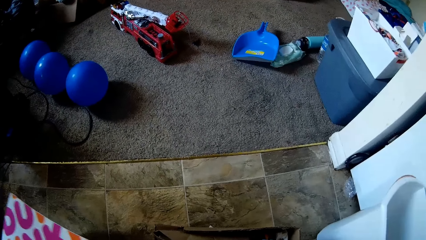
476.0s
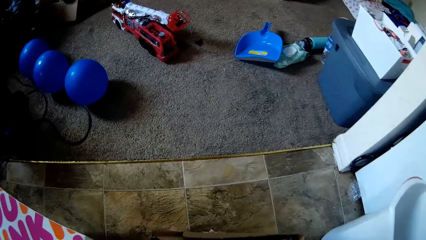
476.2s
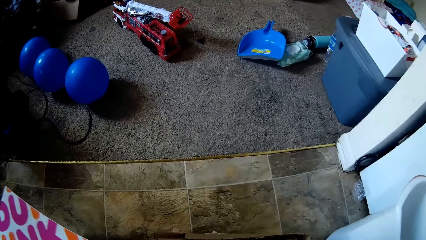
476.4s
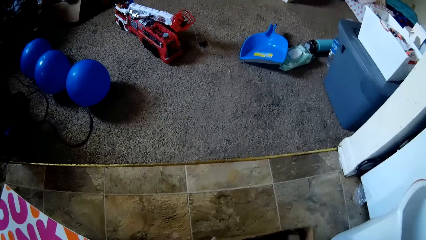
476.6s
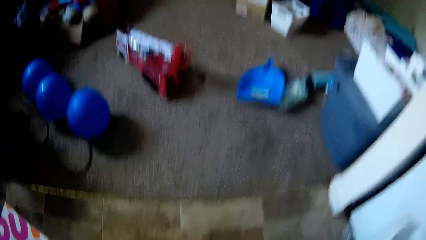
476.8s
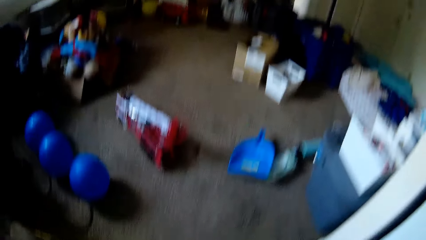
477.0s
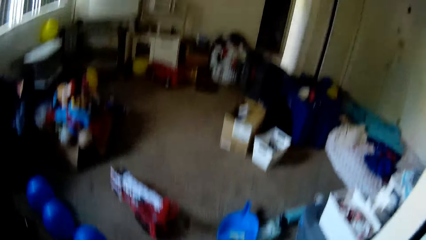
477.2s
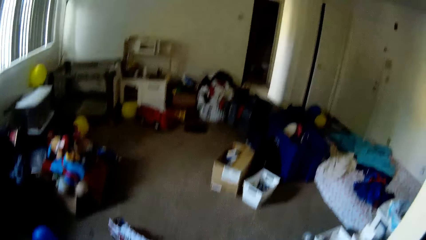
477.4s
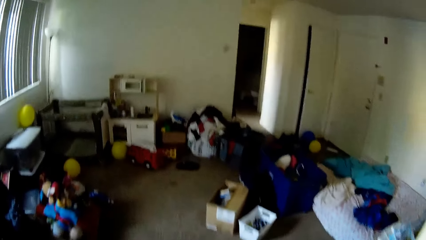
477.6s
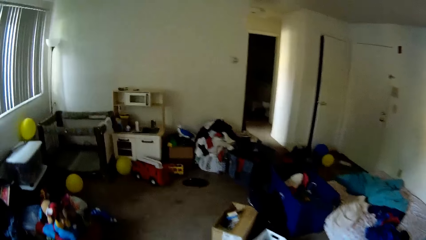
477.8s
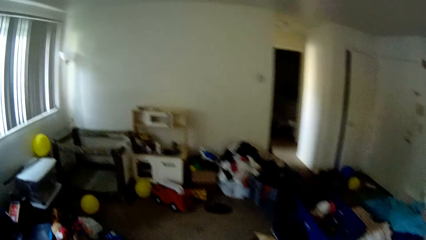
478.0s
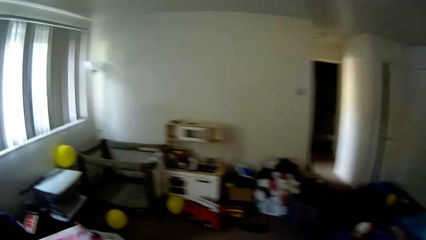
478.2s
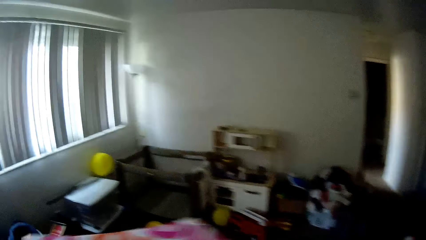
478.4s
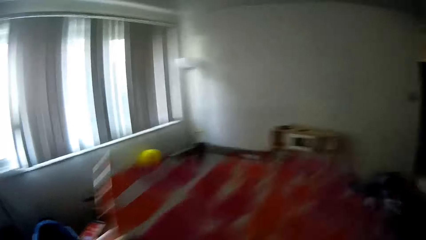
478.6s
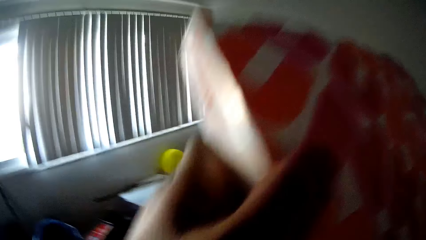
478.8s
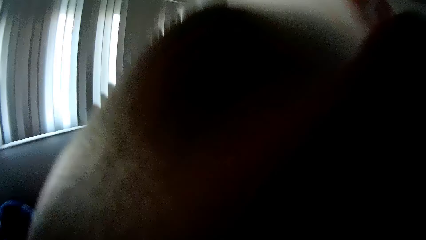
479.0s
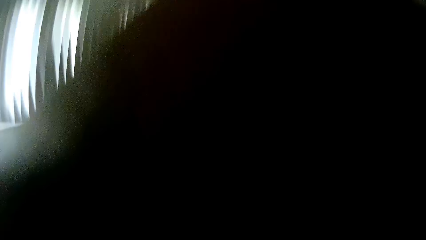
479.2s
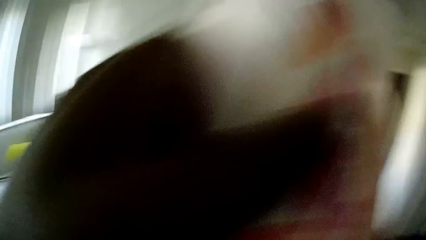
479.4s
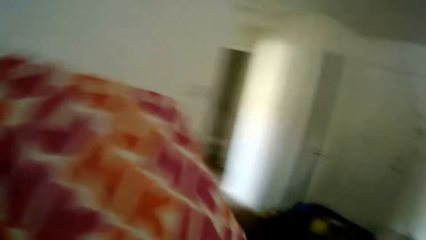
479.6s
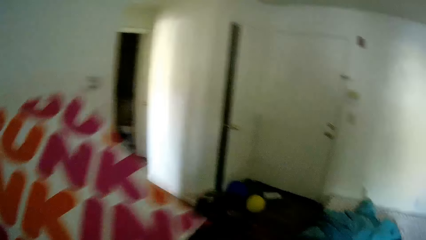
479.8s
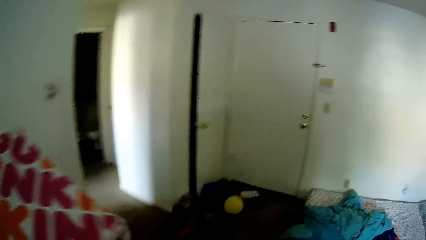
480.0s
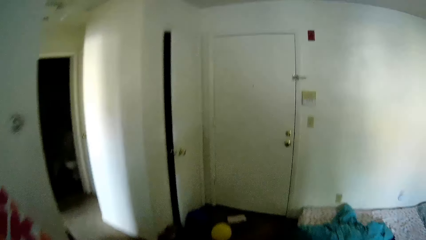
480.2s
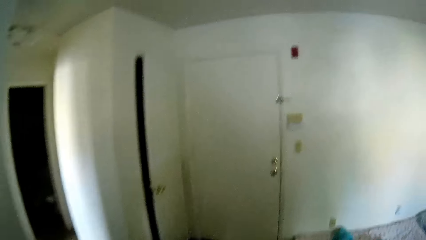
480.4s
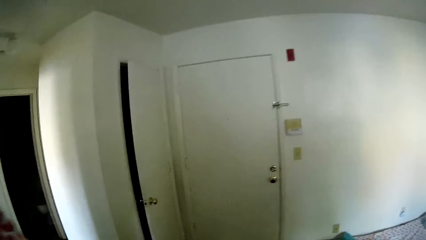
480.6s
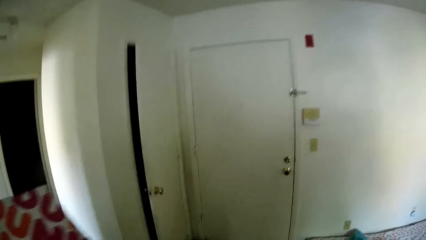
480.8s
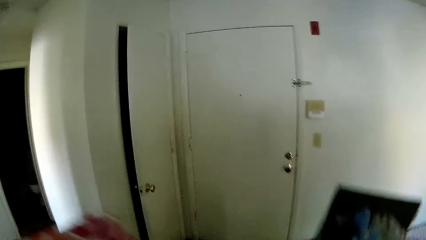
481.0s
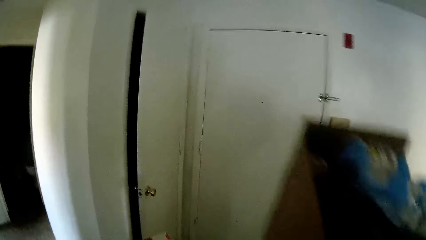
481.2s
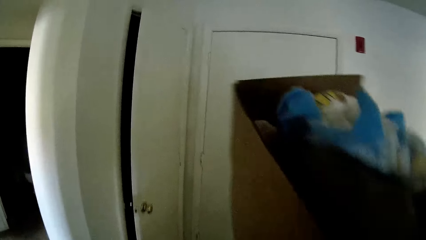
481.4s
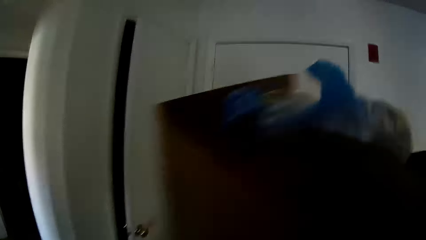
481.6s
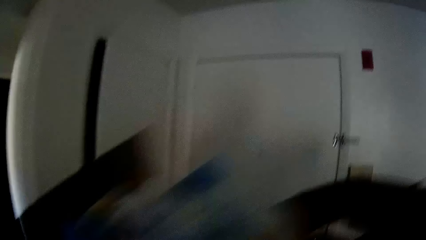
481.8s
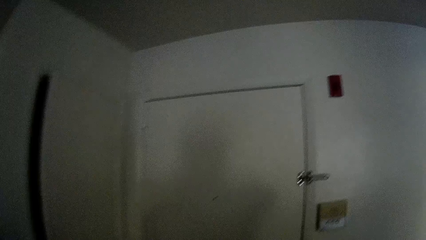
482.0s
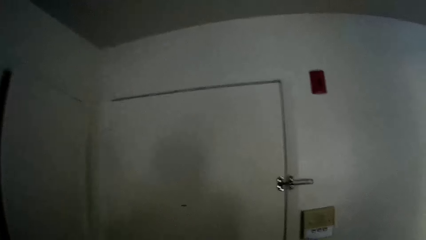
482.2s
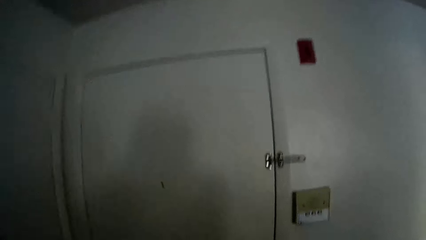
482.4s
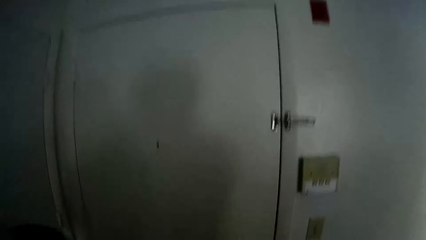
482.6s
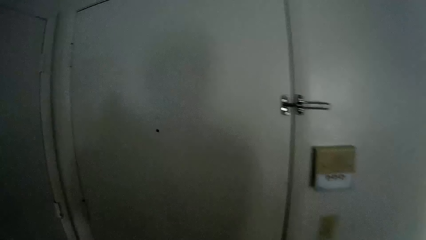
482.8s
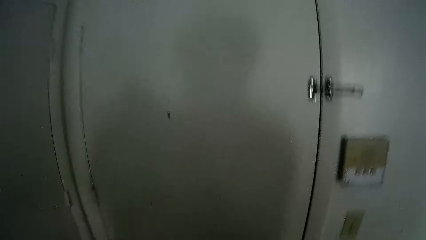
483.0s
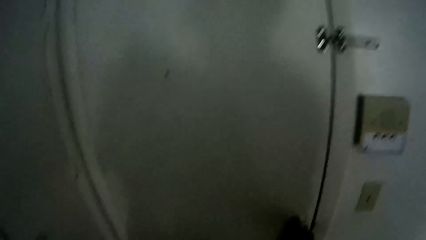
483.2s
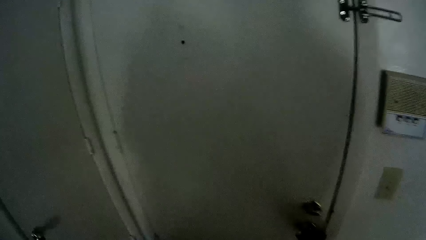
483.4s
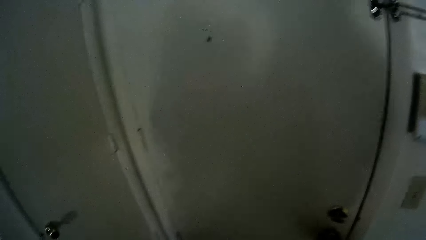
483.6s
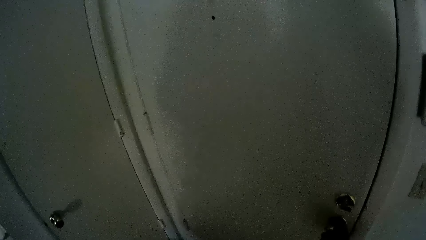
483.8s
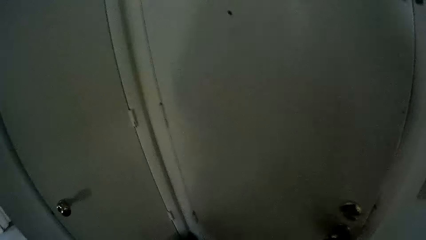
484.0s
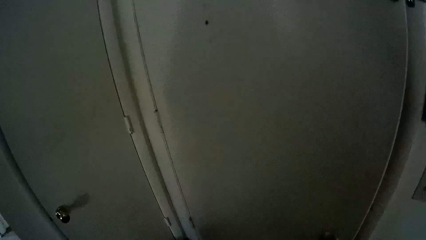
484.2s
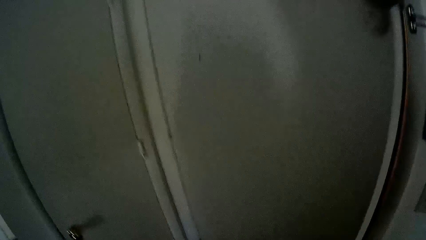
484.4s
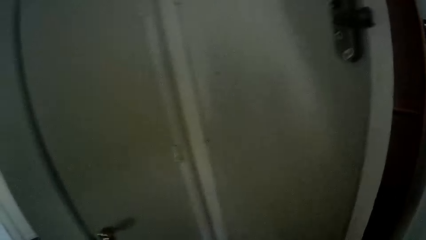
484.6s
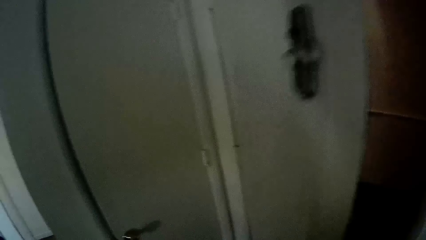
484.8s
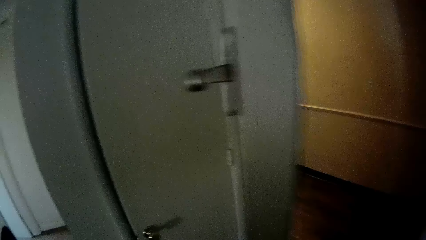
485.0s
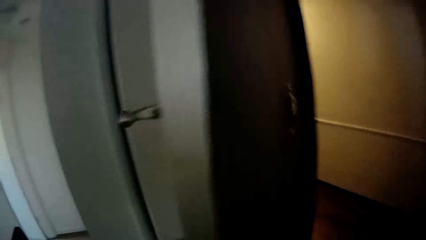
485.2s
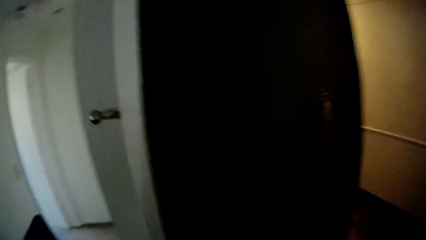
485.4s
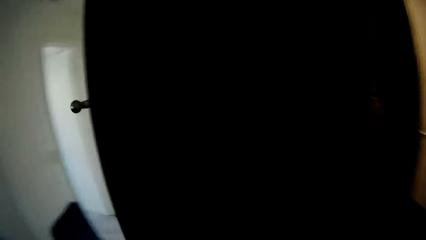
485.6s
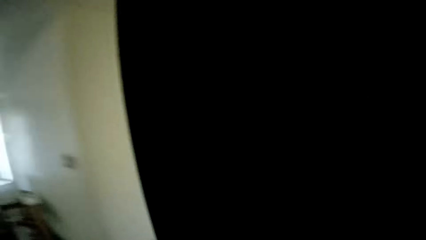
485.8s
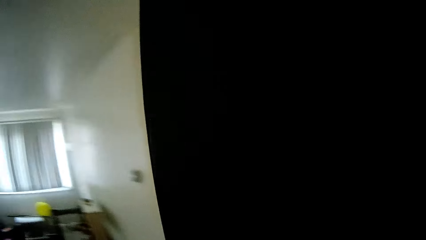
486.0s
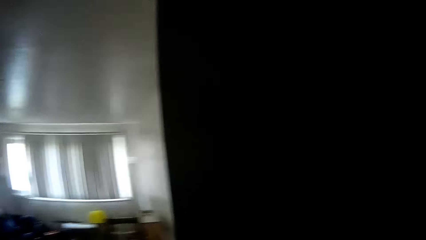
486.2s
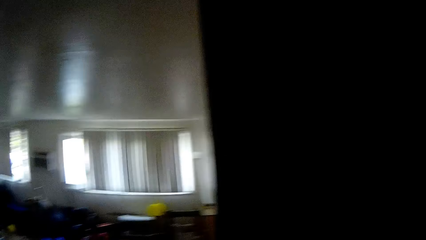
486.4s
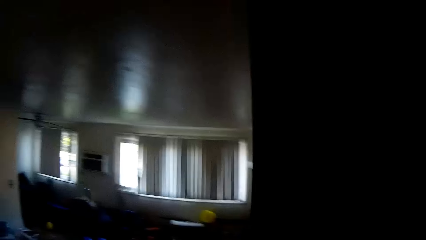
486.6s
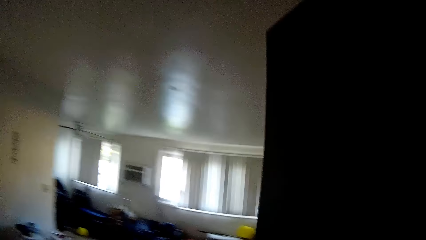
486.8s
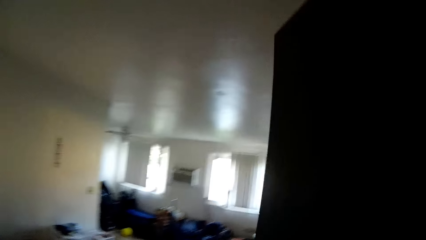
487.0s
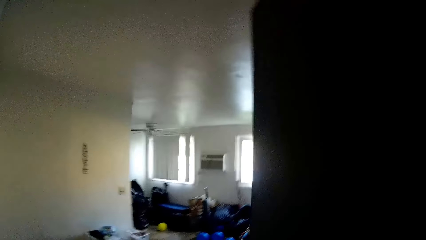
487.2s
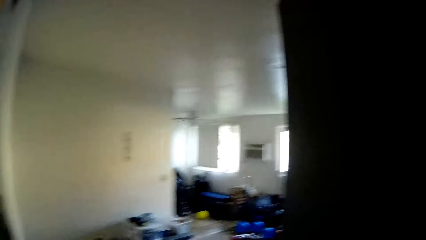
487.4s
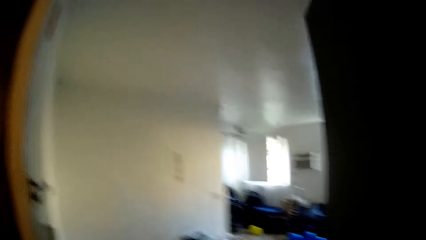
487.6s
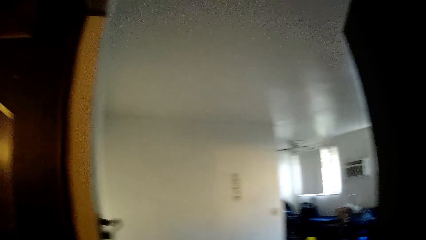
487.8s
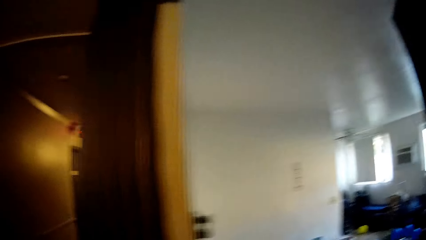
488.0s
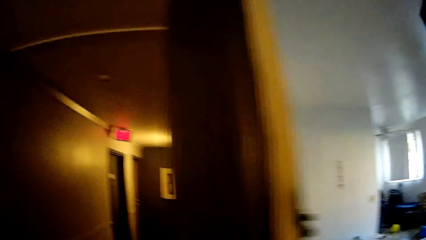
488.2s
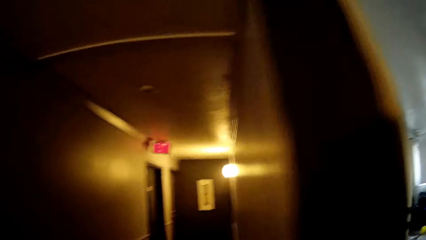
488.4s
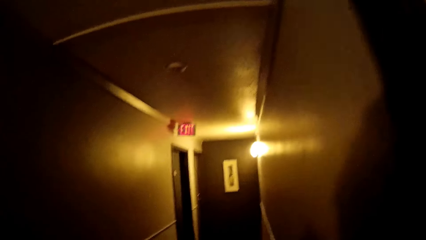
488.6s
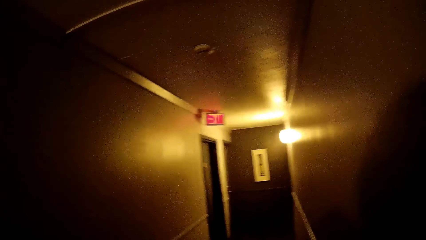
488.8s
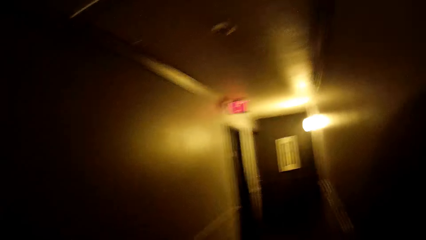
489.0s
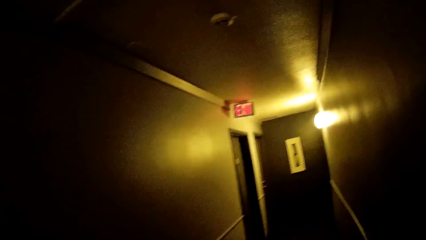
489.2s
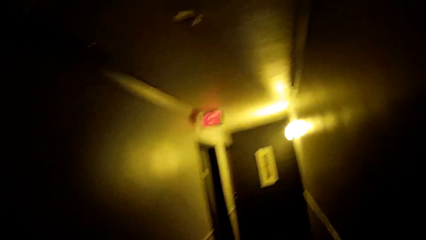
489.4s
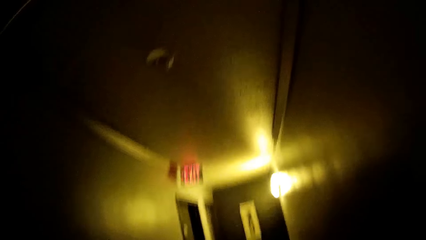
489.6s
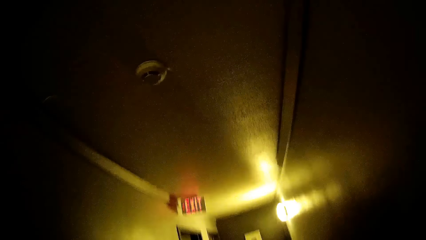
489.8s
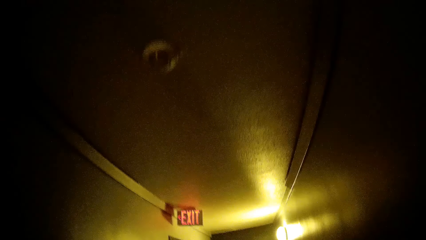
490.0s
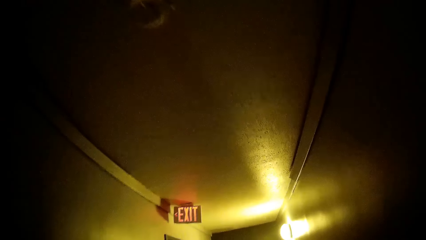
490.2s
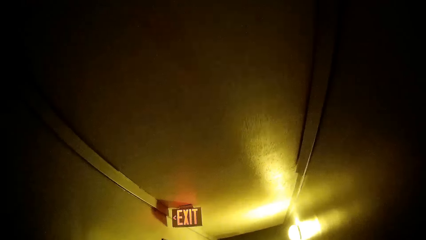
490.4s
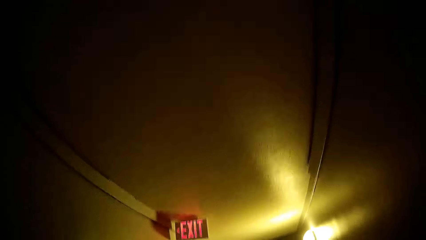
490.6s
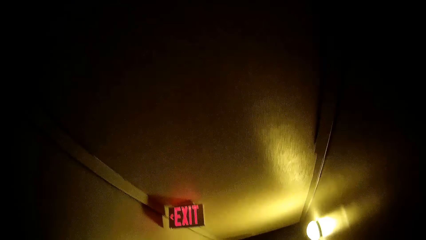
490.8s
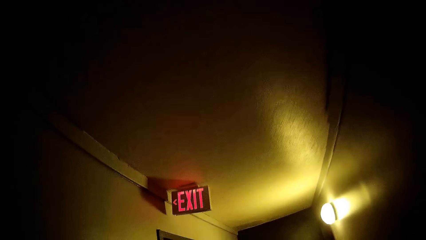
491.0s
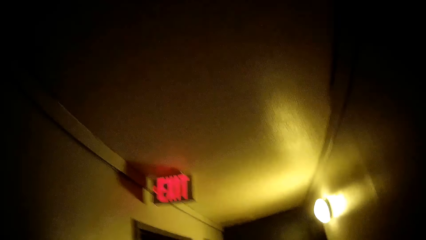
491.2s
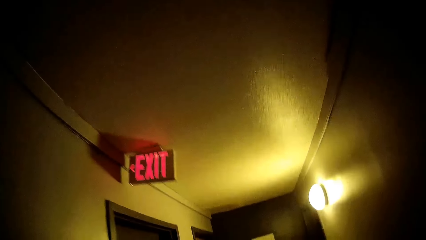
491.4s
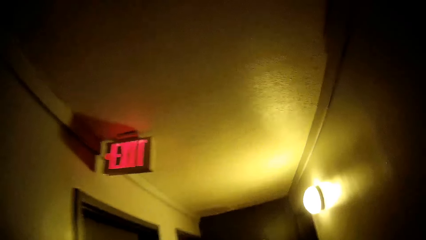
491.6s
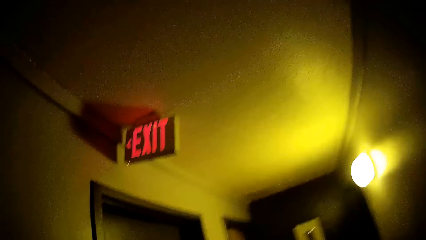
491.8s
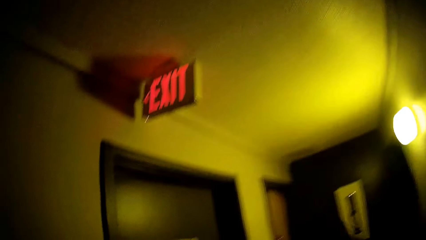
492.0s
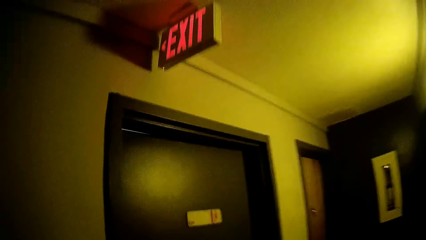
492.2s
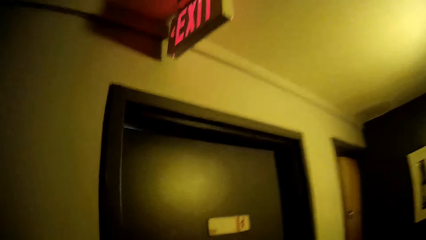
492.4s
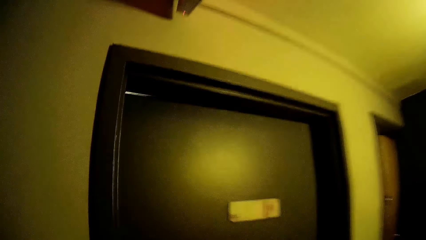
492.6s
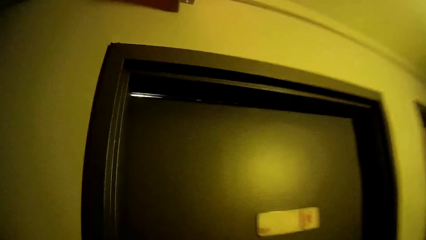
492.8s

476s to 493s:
The camera wearer picks up a trash box from the floor with both hands. She walks in the house. She raises the carton of donut with her left hand. She walks out of the room with the donut carton and the trash box in both hands. She opens the door with her right hand. She walks out of the door. She walks out of the room to a passage. She closes the door with the right hand. She walks down the passage.
